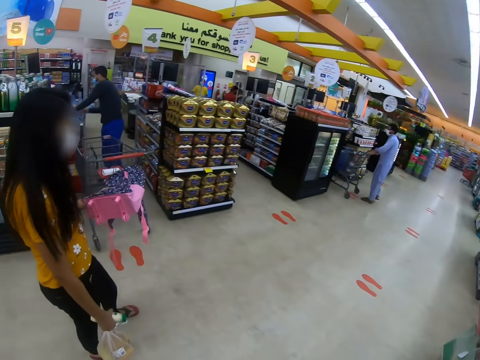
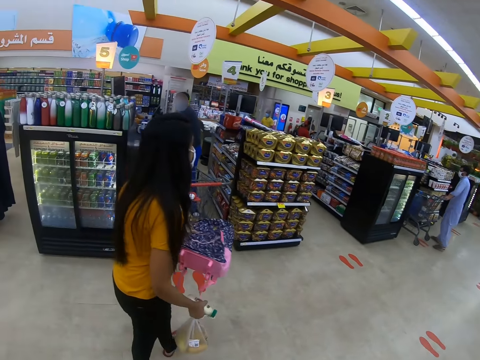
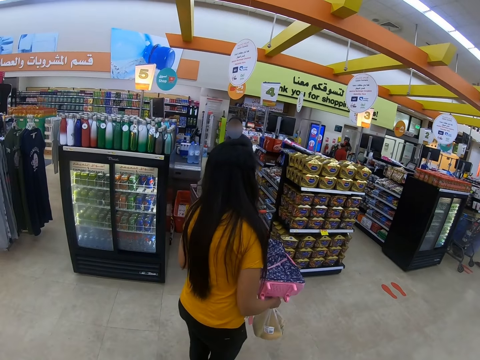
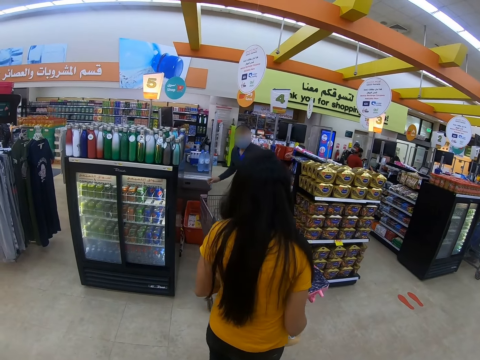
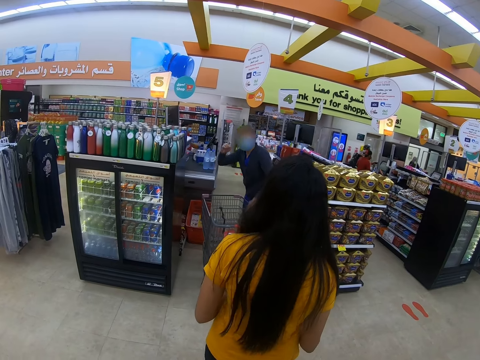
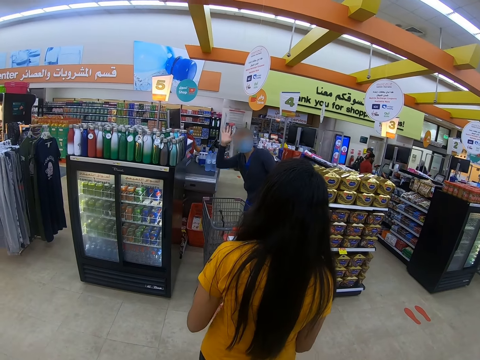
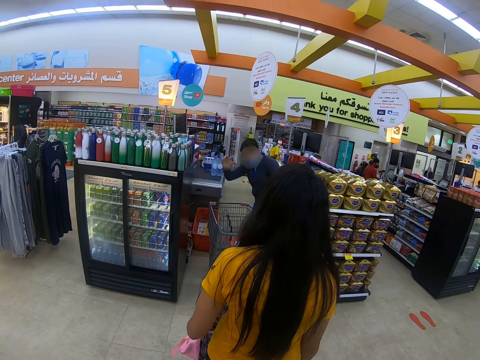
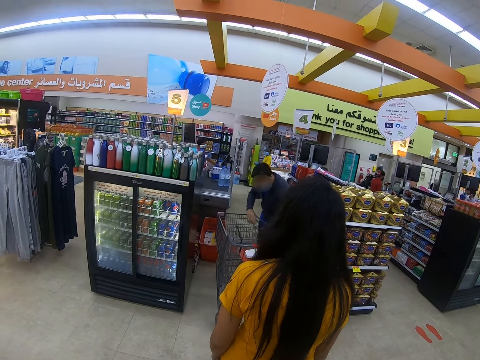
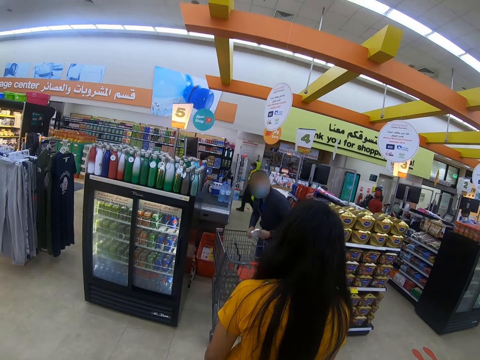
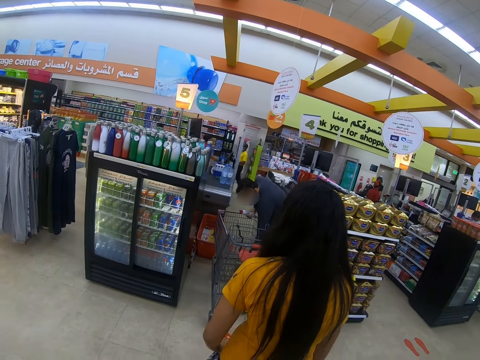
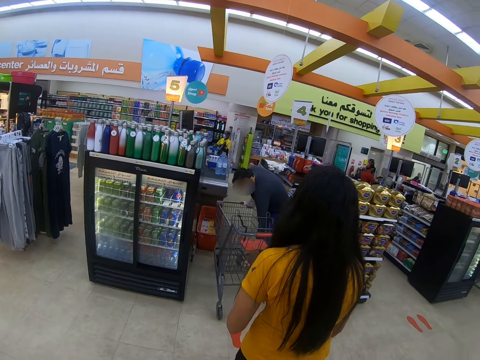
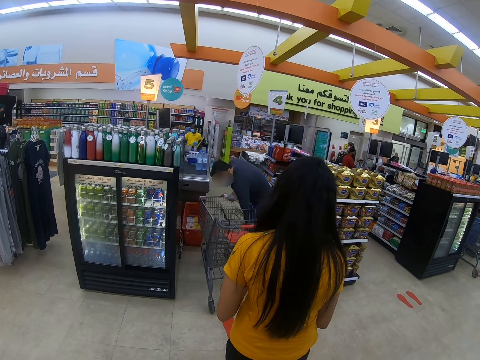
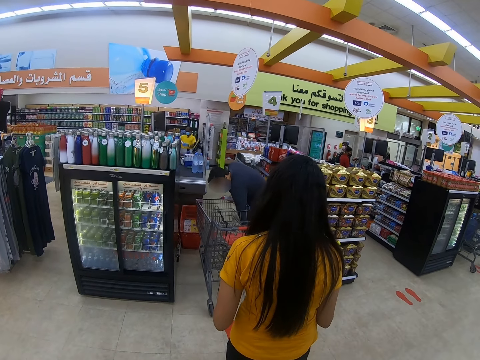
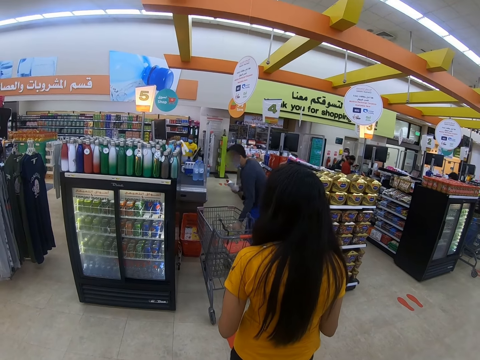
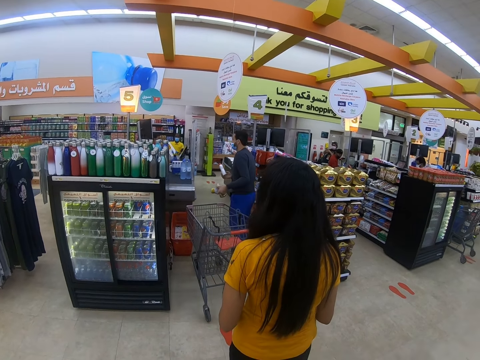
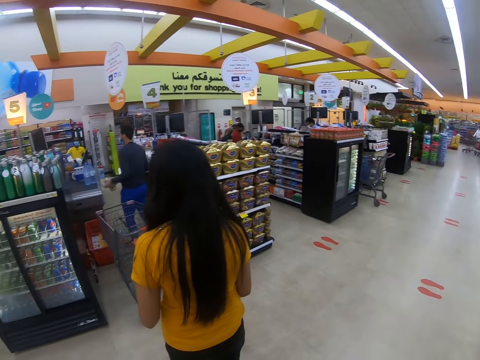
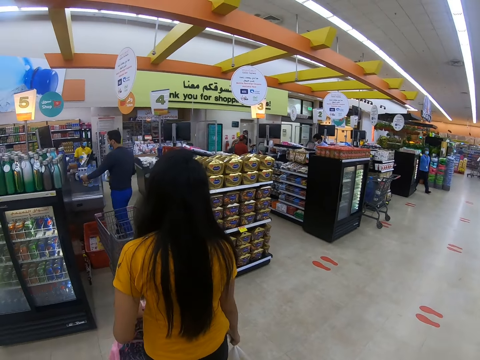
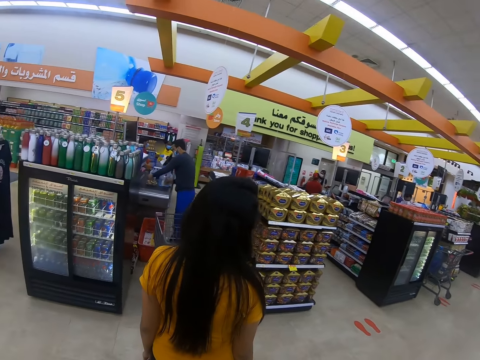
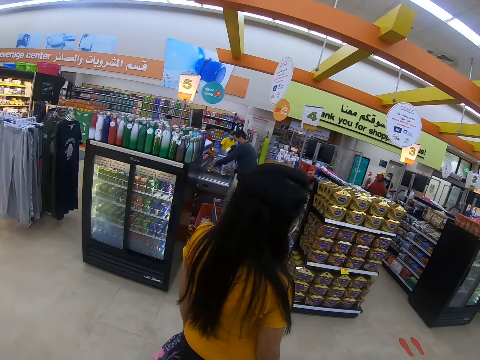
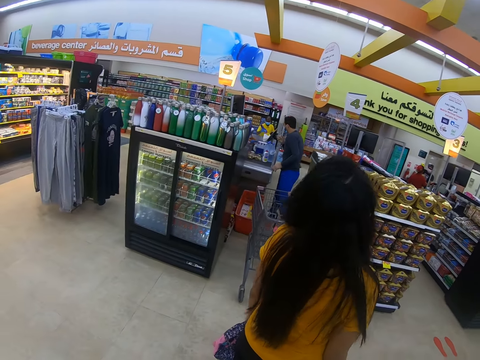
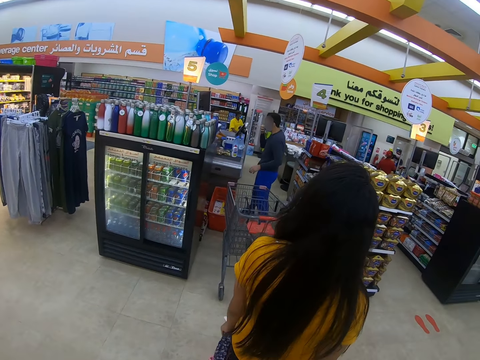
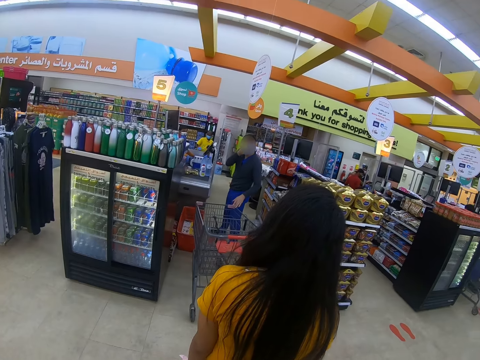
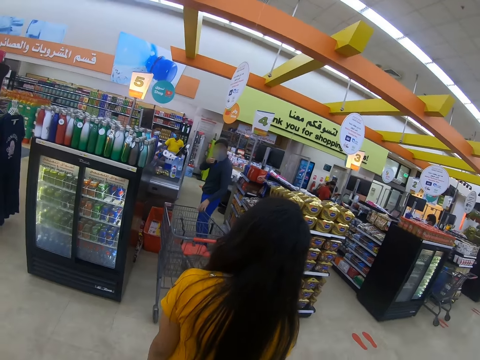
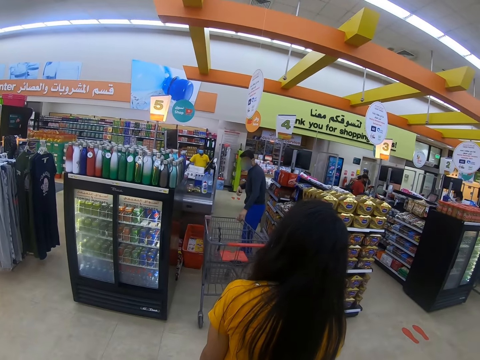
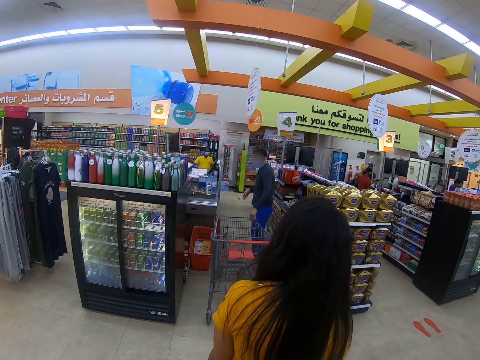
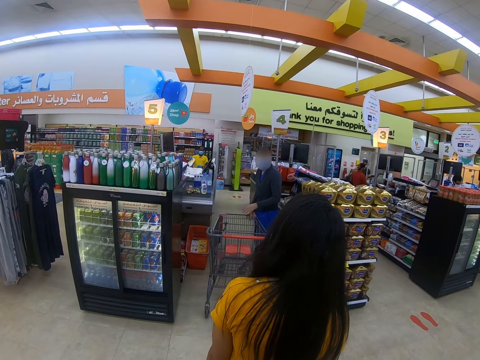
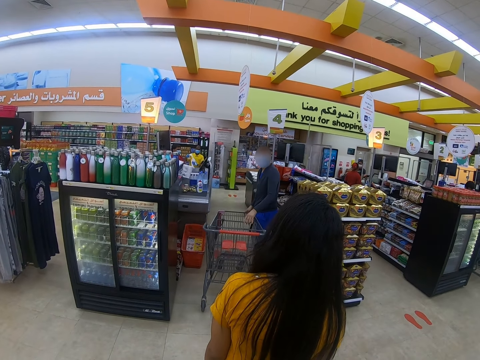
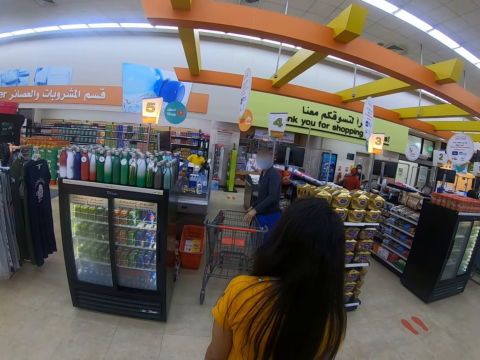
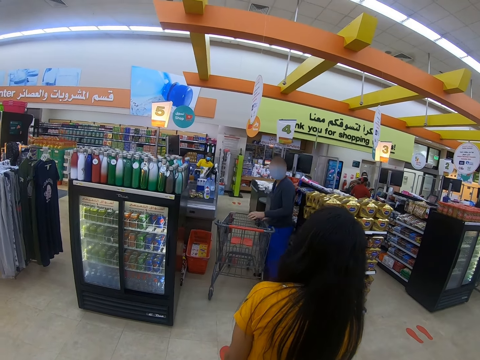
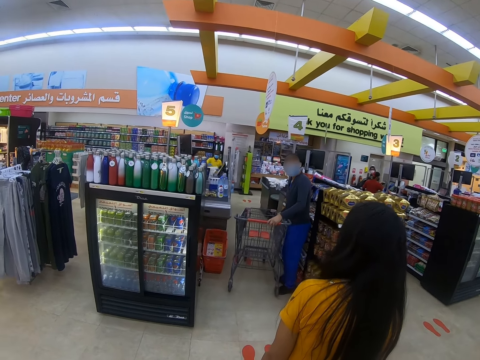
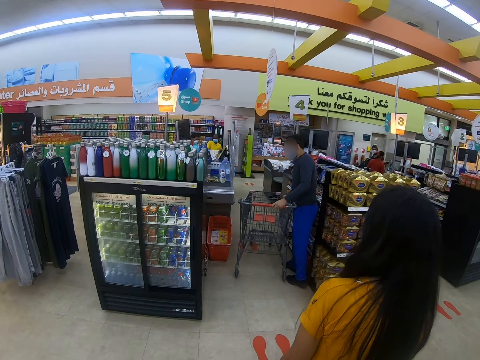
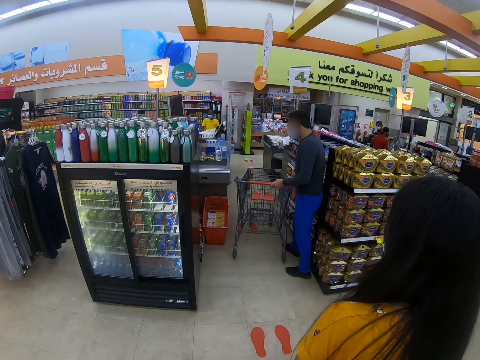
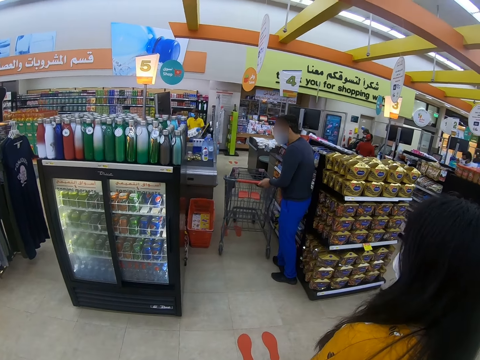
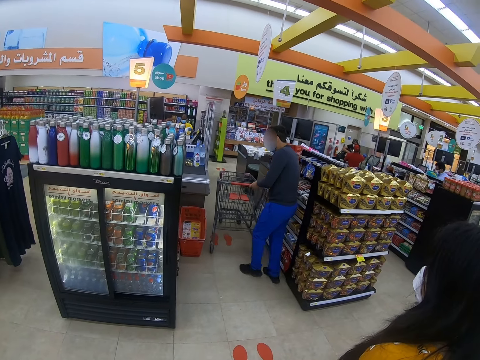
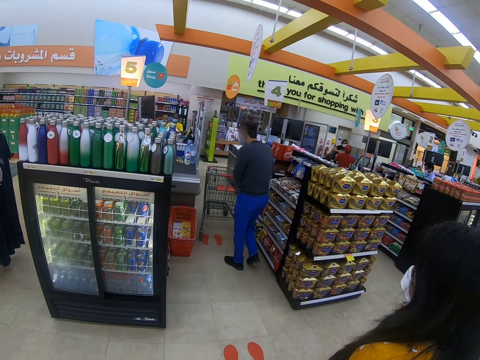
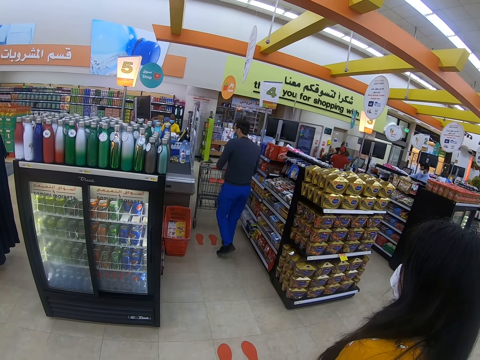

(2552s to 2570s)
A man waves at the camera wearer and a woman. The camera wearer looks around. The man moves the trolley.

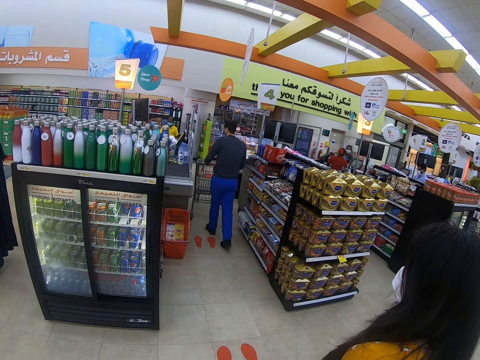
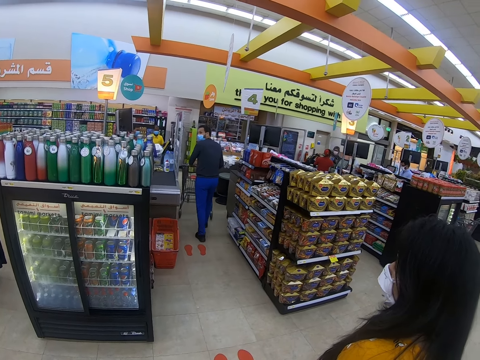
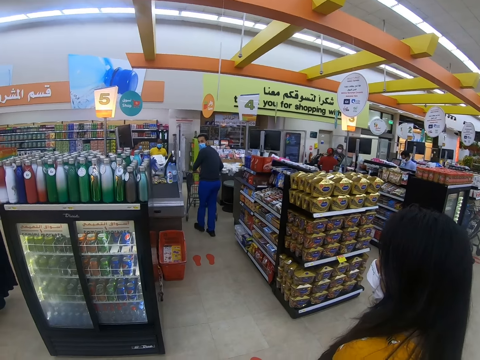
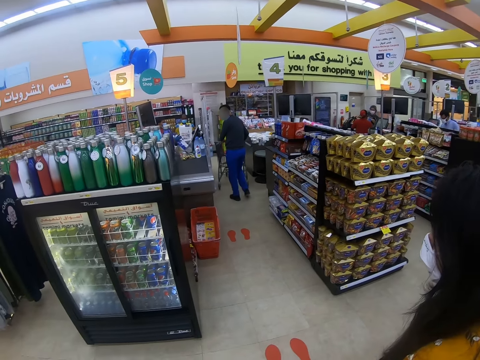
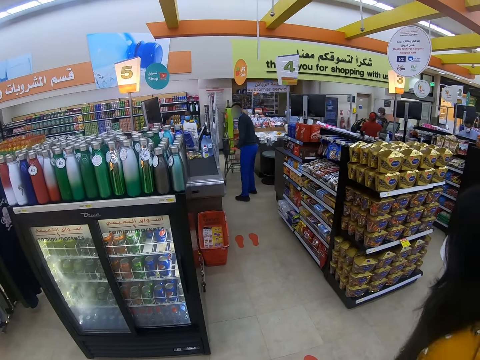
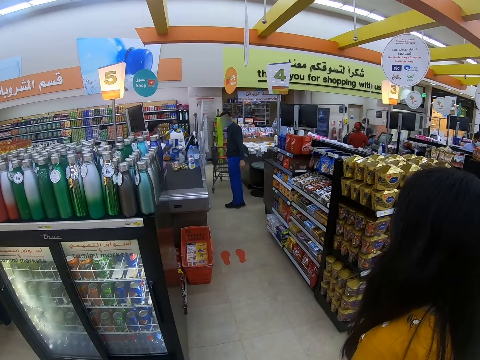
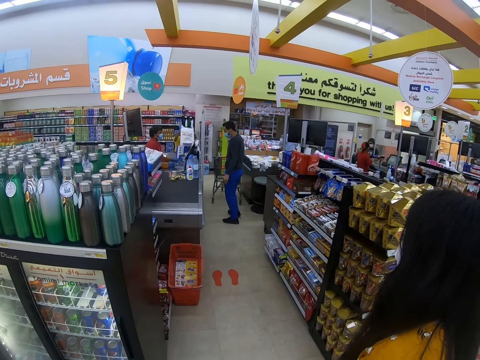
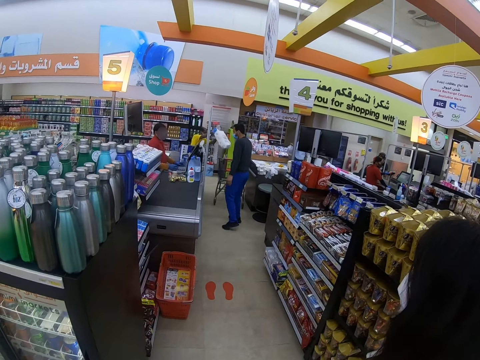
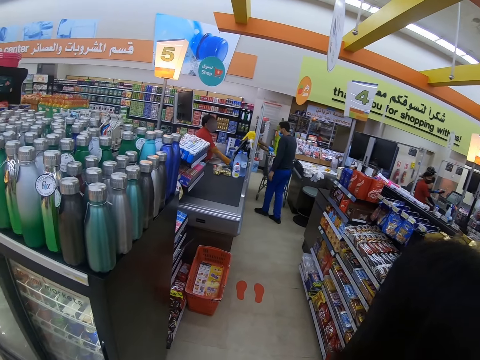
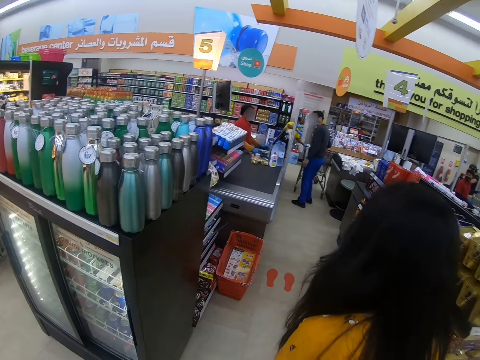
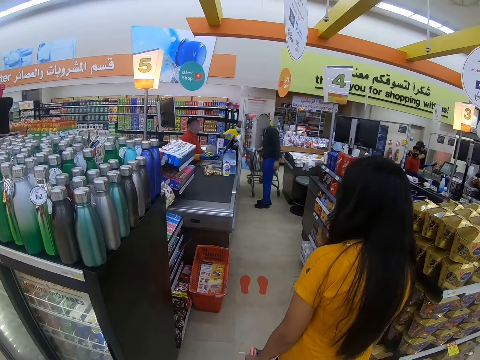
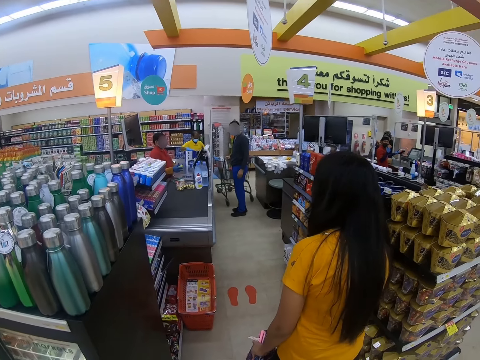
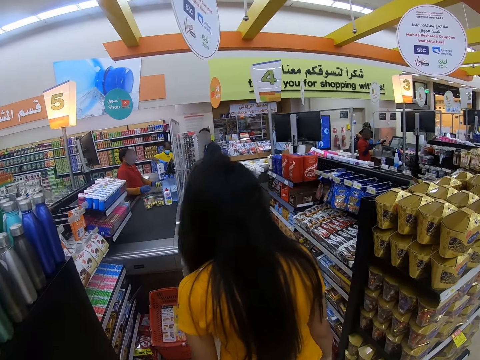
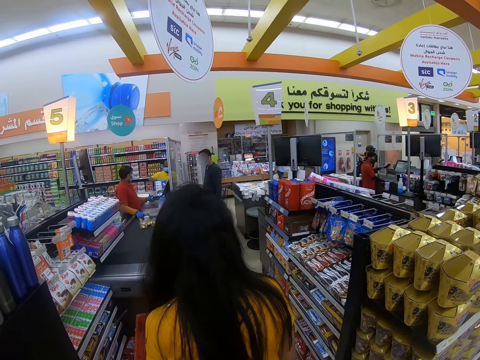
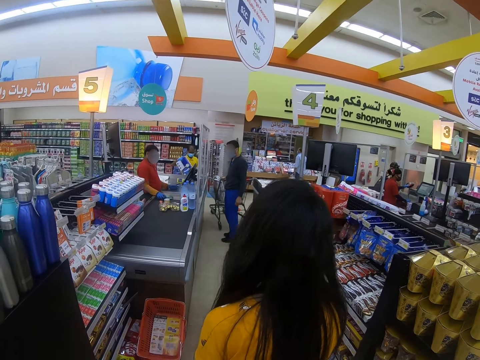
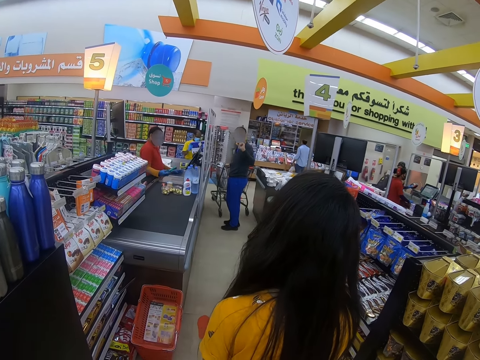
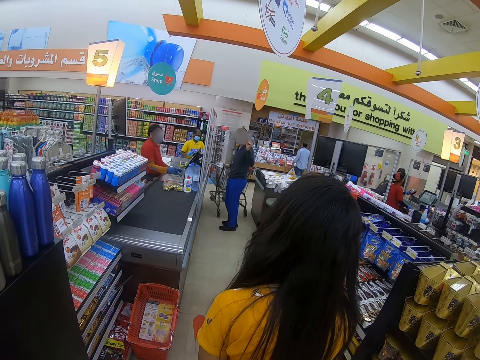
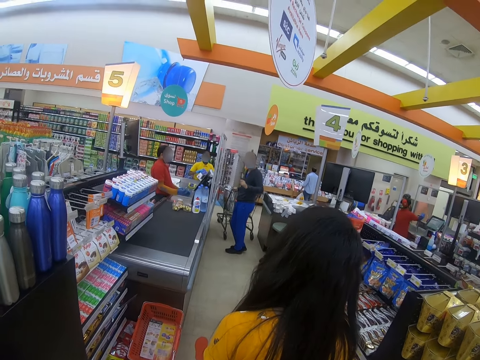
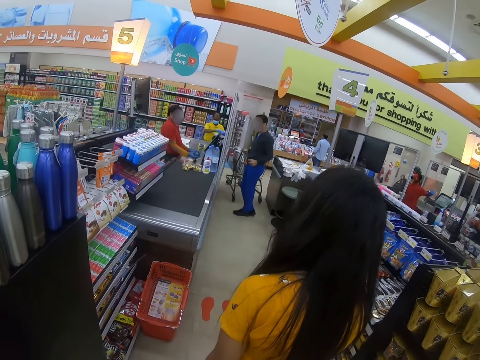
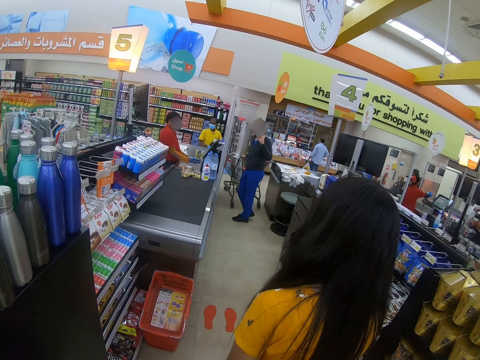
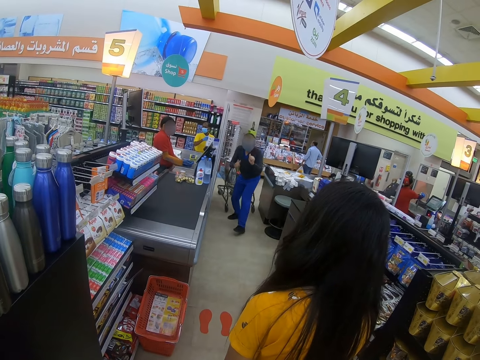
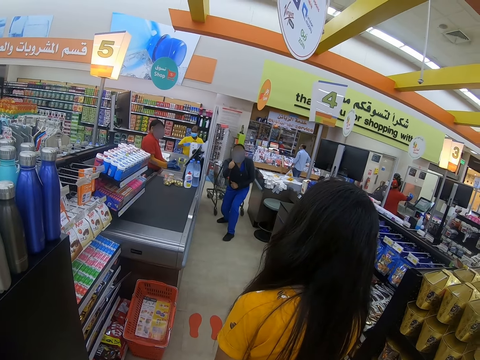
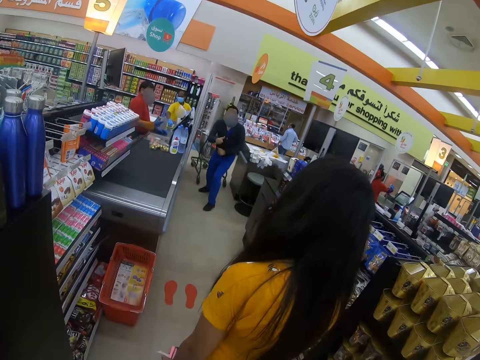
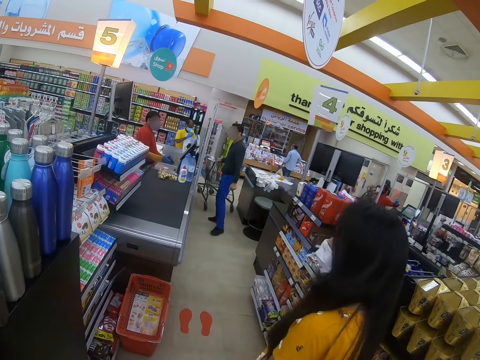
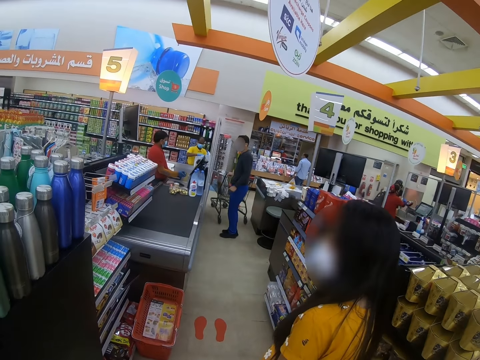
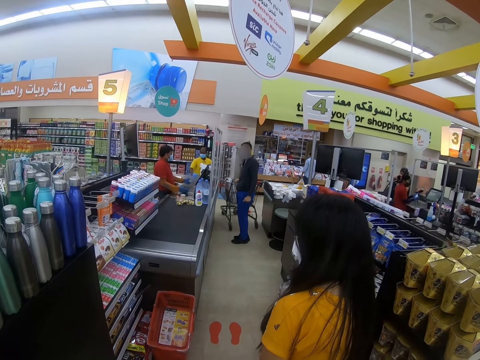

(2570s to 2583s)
A person waves at the camera wearer. The person lifts a finger to the camera wearer.
